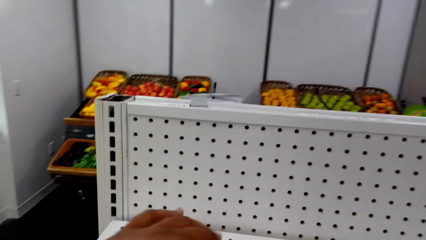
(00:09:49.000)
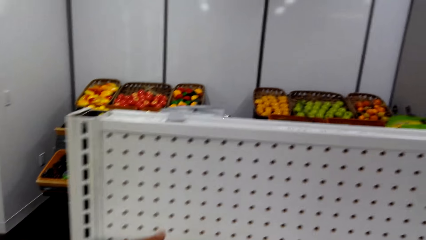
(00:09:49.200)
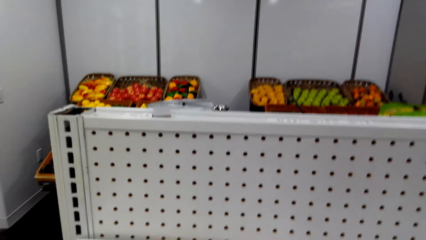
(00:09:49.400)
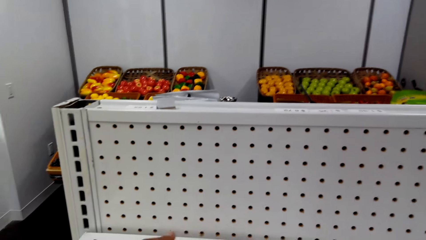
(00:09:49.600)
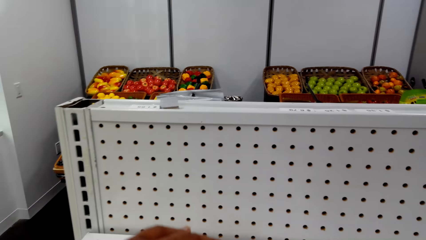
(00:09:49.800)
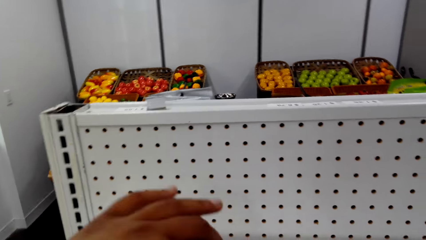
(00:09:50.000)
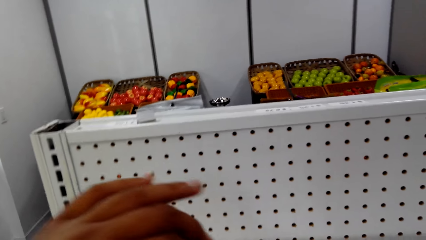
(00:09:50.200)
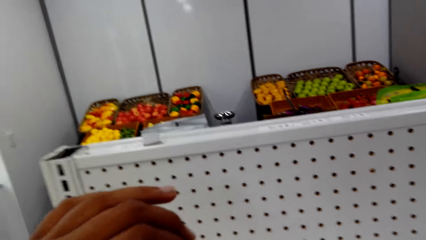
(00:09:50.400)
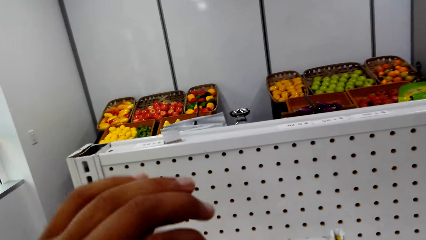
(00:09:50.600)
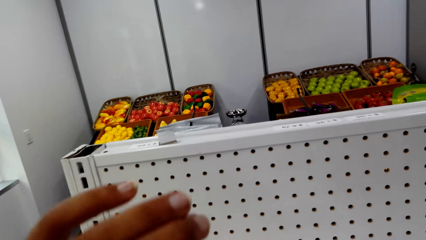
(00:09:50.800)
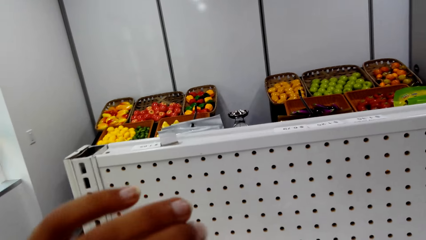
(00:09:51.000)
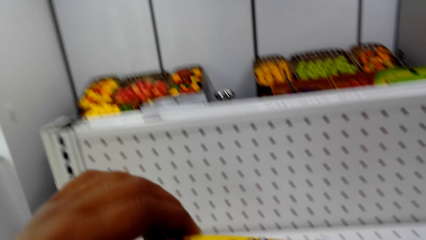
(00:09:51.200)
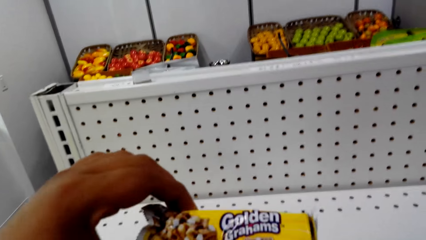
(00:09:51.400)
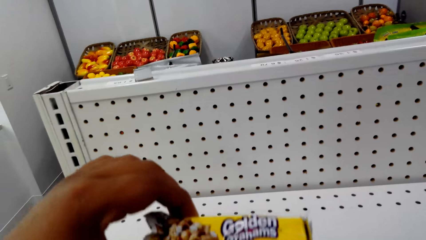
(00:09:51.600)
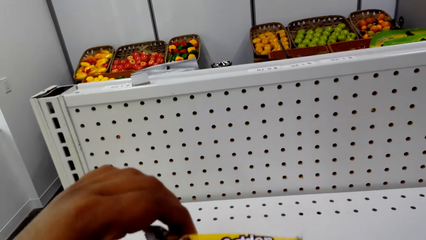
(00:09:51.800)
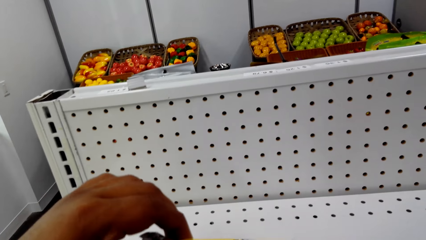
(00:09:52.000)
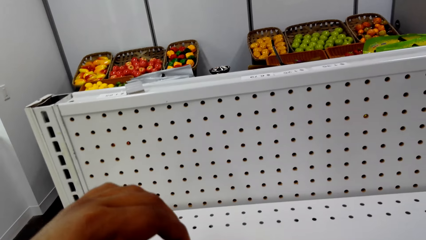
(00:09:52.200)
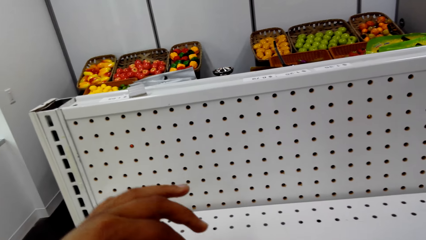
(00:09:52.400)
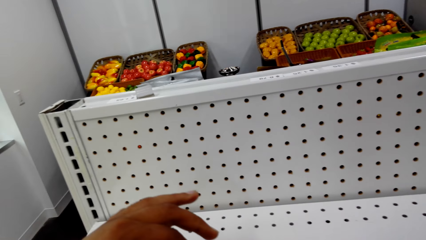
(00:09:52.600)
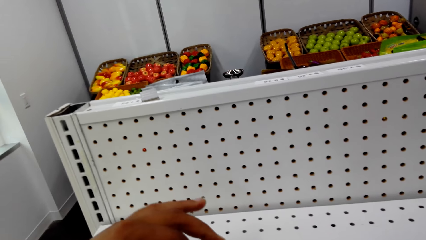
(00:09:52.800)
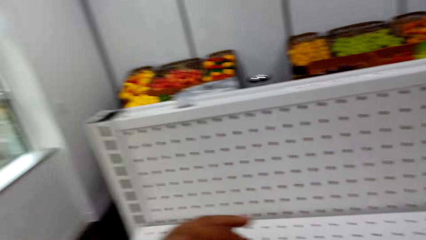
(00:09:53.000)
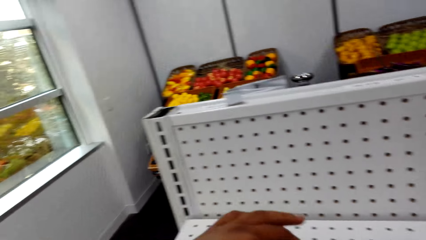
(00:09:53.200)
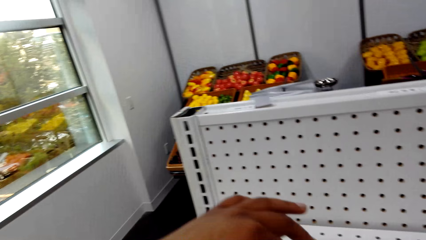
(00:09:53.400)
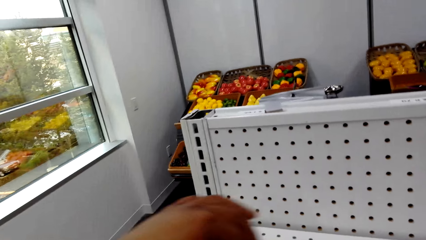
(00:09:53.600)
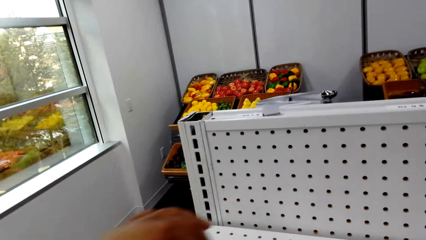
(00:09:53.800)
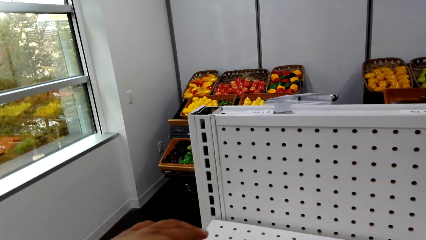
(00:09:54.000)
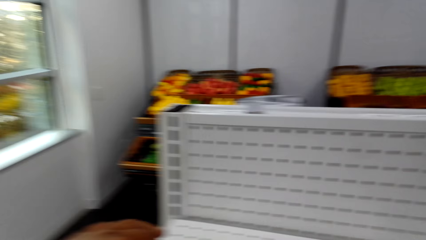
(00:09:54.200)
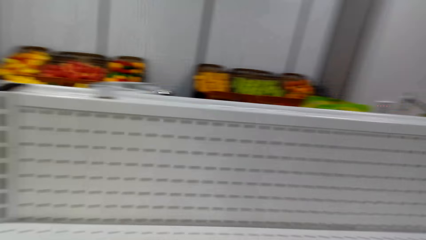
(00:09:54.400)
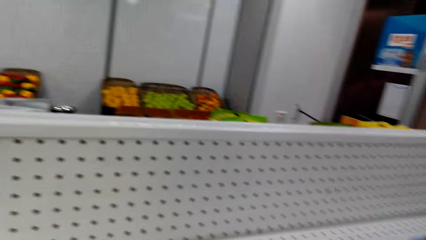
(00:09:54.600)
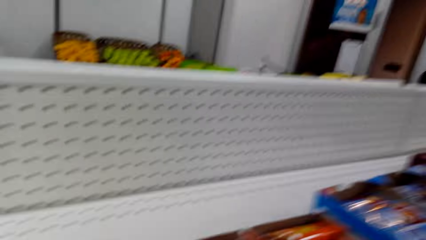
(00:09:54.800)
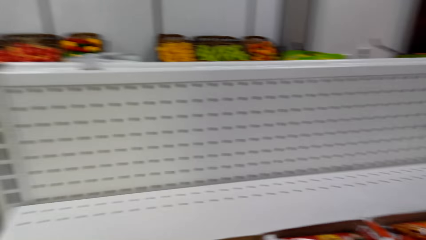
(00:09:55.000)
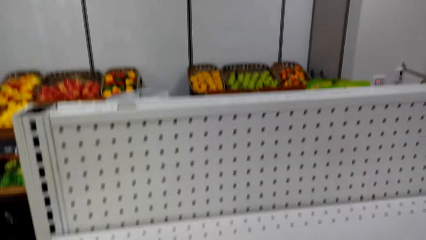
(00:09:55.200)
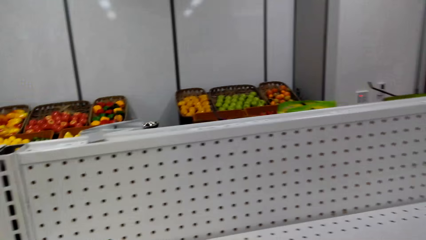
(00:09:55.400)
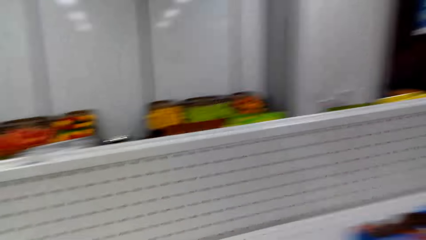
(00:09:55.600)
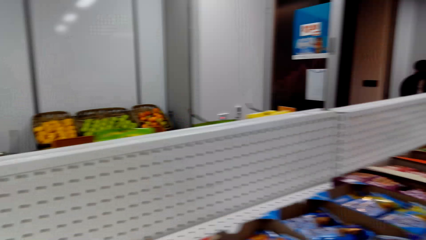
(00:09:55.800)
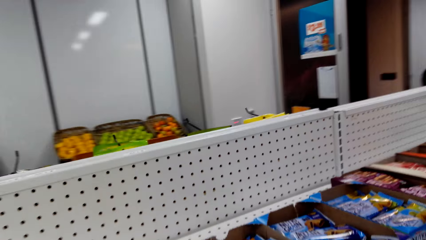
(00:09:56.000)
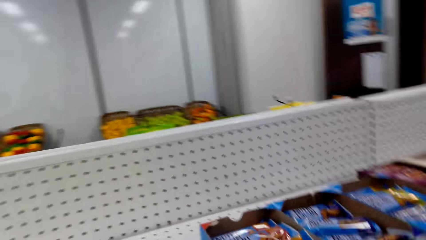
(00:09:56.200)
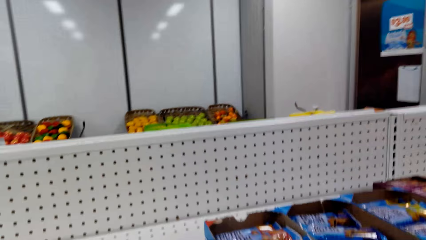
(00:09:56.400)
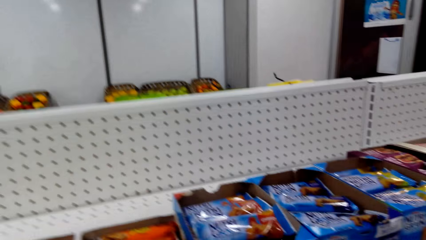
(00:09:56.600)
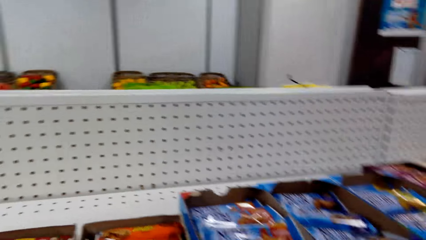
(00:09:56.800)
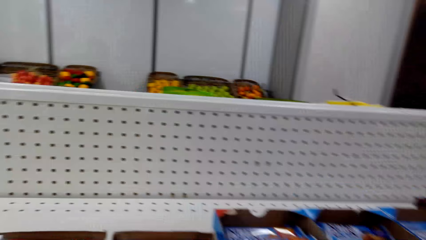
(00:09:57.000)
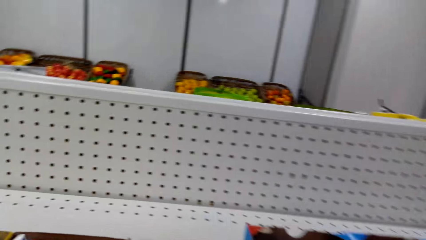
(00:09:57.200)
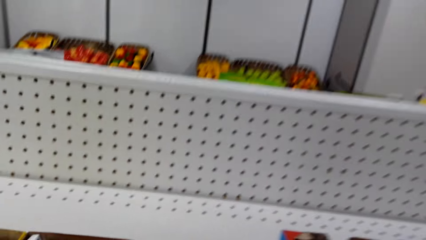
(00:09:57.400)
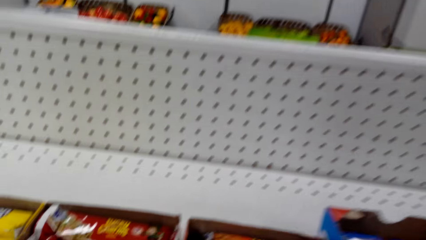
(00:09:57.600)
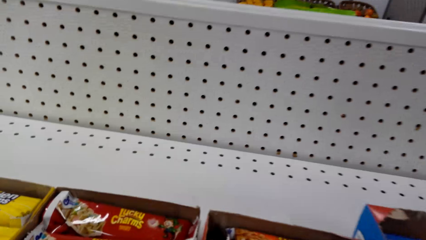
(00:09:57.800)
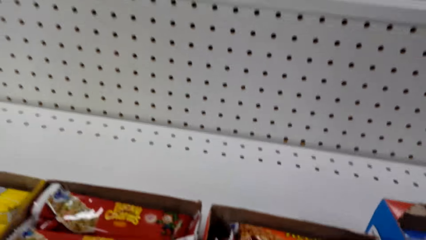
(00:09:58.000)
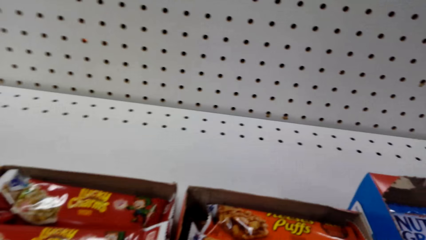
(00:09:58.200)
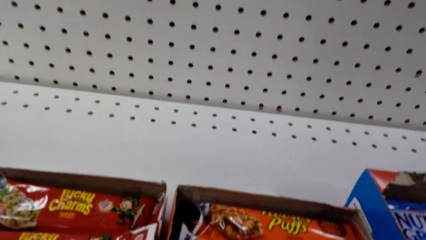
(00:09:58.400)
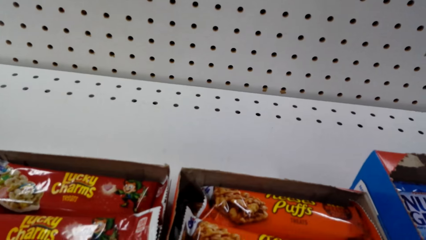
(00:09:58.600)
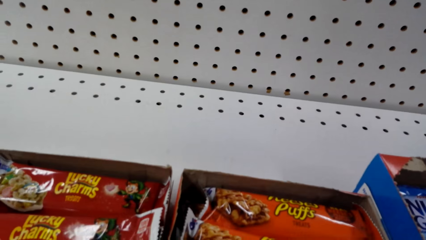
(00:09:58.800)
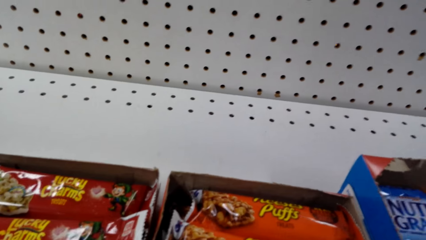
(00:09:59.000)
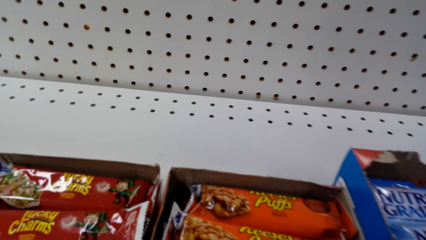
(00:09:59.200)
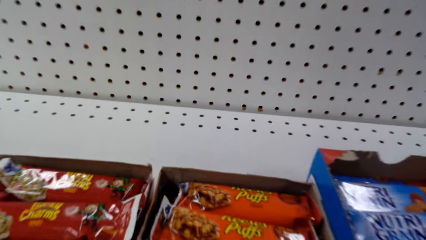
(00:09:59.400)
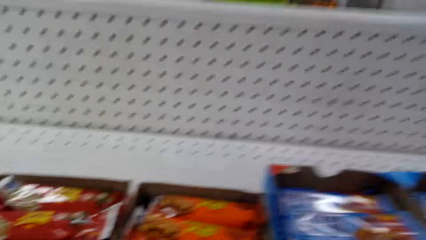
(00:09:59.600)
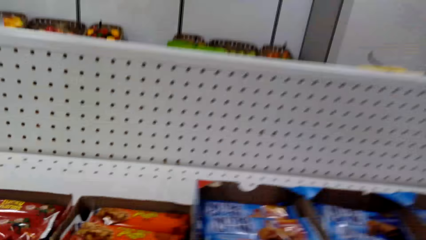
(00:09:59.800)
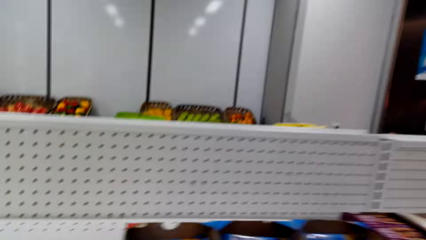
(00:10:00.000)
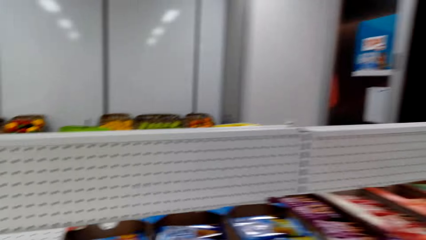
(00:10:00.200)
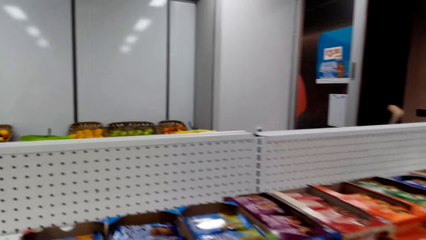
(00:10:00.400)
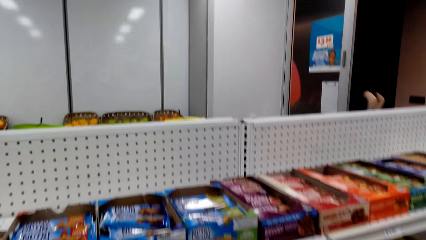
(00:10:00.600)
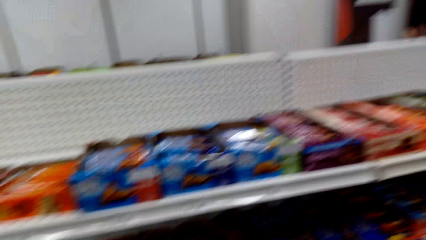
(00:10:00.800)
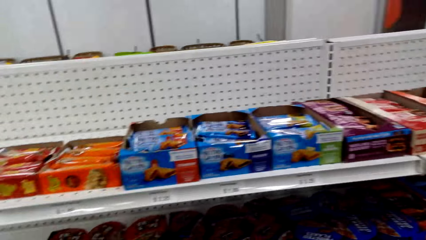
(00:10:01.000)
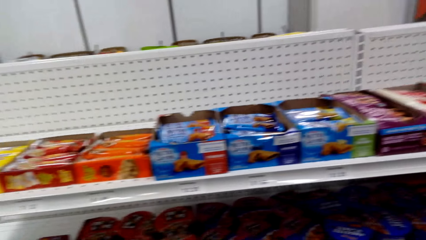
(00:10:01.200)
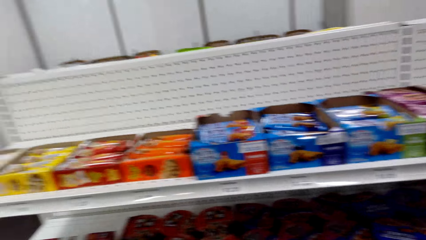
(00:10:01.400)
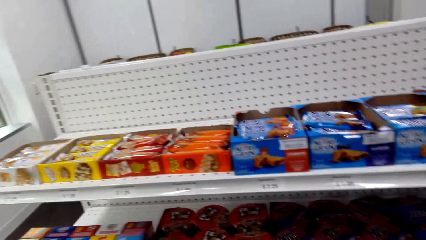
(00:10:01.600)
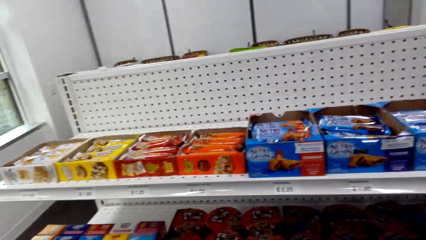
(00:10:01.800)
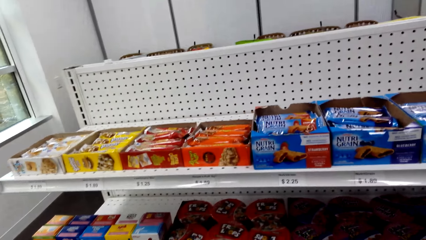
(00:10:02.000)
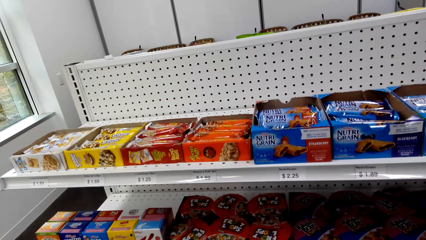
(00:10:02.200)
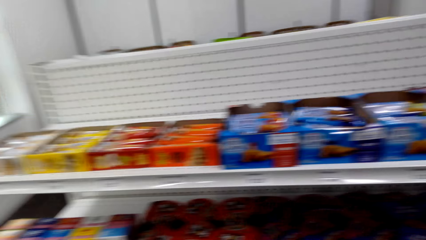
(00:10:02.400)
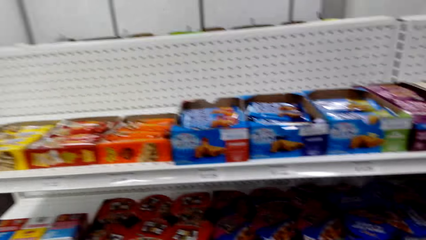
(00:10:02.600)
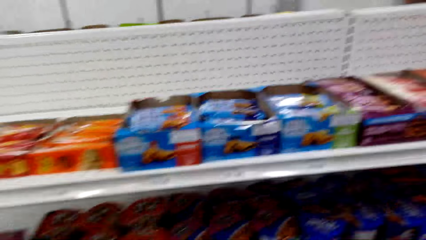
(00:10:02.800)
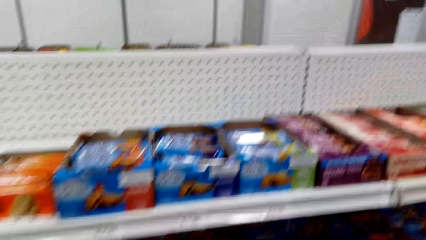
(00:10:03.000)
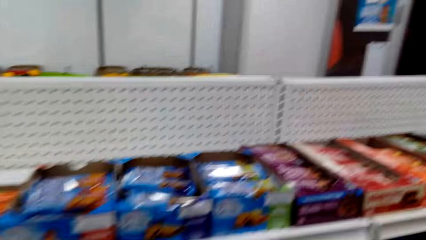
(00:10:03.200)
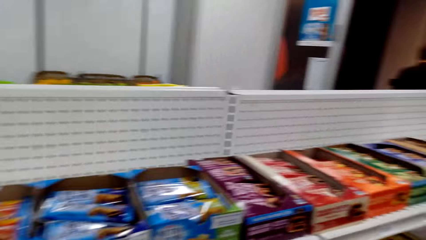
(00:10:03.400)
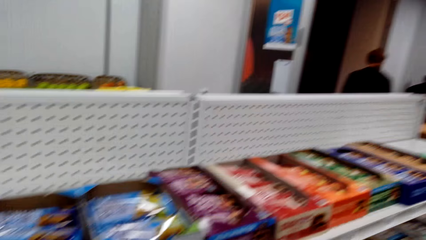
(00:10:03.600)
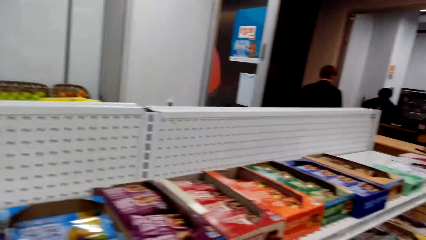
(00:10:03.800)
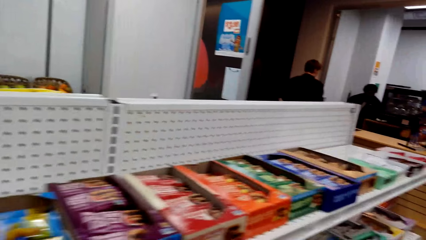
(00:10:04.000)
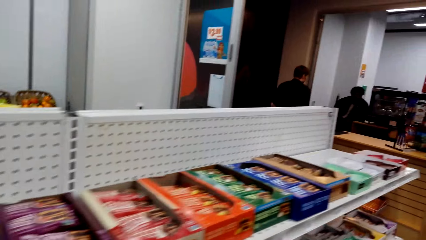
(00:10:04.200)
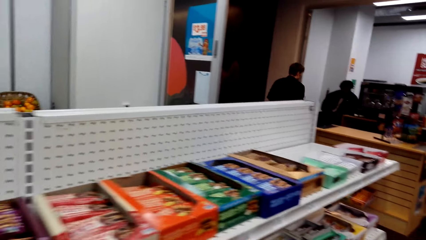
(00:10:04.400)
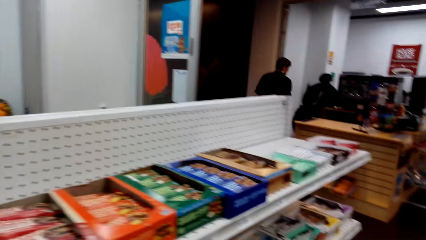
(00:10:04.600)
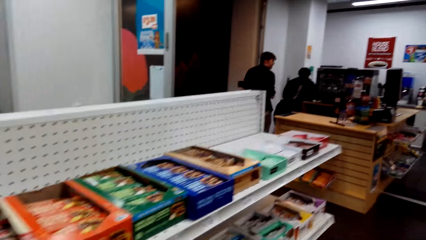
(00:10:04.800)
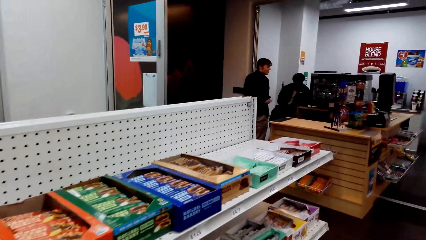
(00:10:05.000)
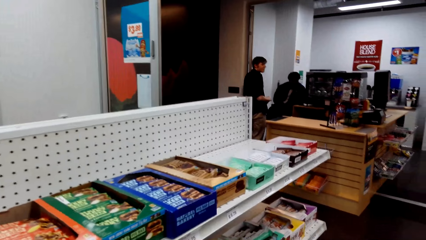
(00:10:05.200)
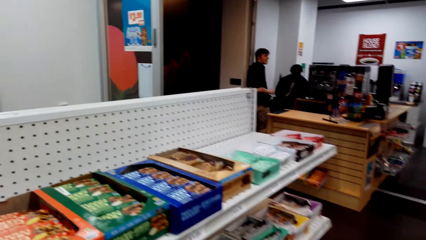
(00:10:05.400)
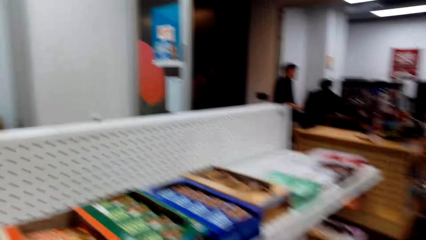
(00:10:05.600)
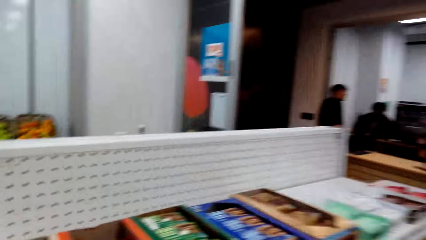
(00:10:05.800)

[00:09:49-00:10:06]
The camera wearer talks. They pick up golden candy. They drop something. They walk around. They look around. They look around again.
